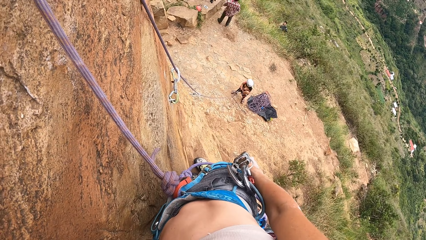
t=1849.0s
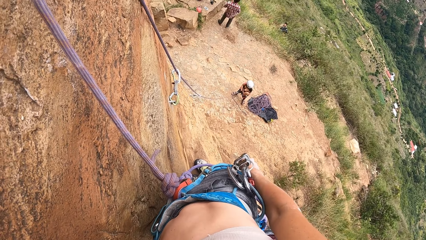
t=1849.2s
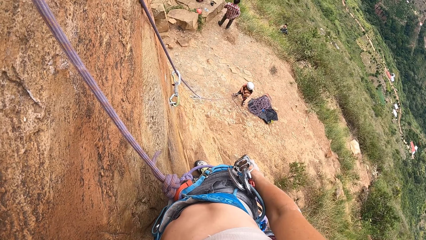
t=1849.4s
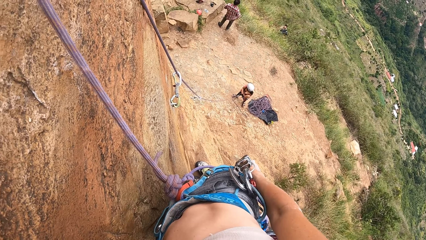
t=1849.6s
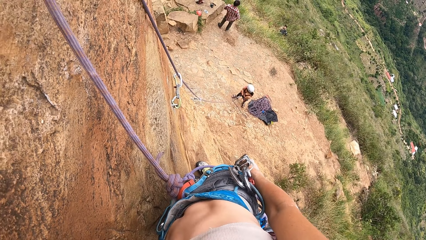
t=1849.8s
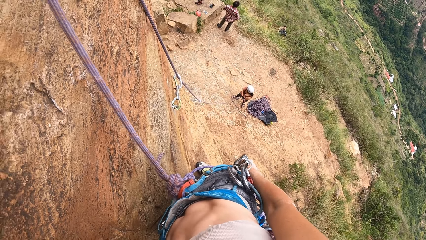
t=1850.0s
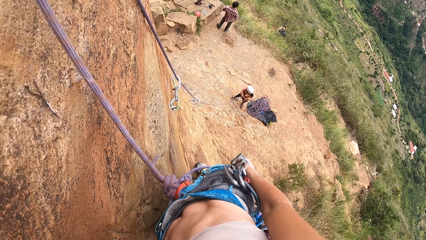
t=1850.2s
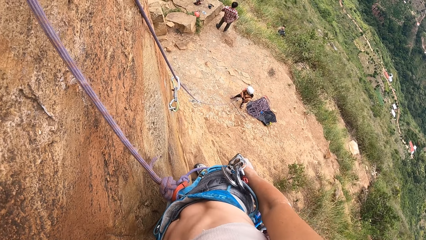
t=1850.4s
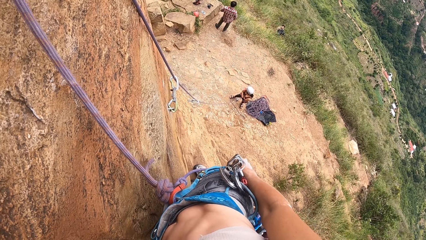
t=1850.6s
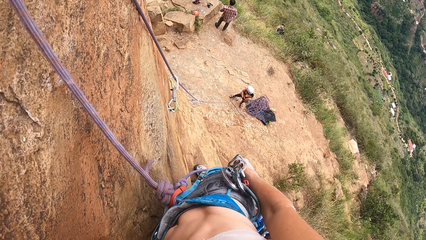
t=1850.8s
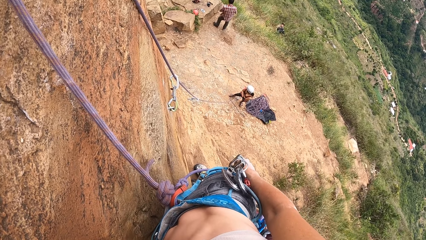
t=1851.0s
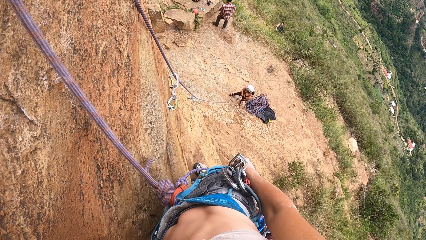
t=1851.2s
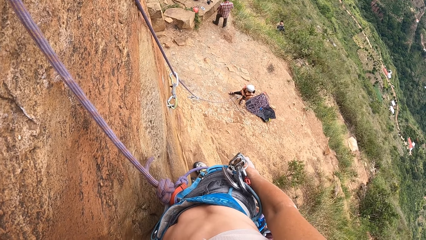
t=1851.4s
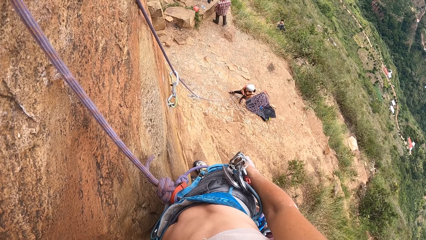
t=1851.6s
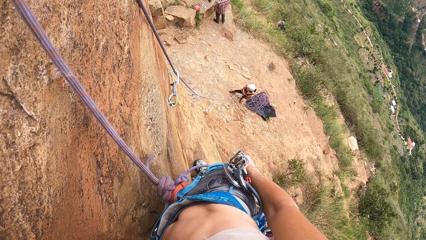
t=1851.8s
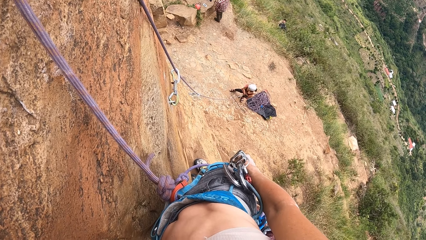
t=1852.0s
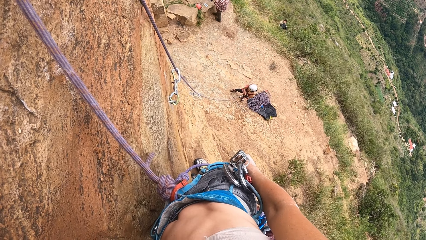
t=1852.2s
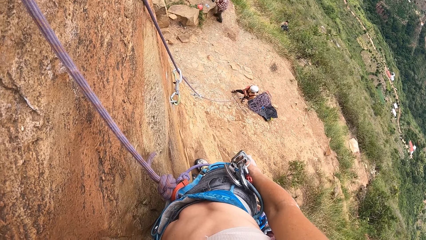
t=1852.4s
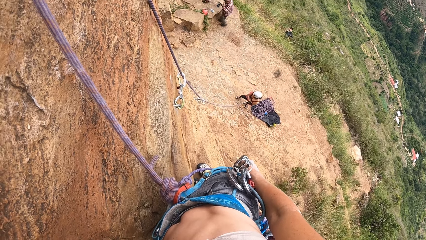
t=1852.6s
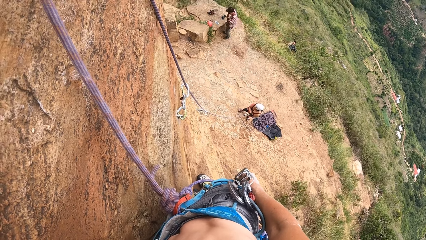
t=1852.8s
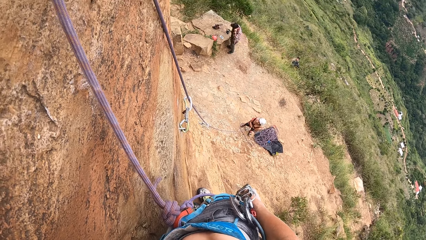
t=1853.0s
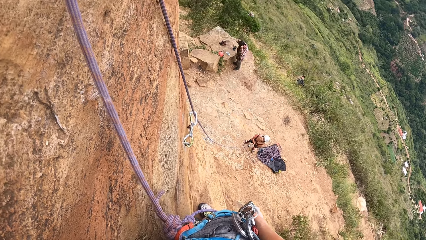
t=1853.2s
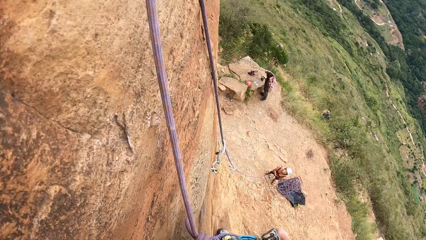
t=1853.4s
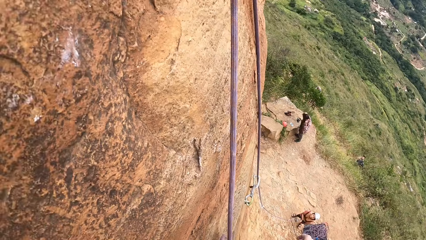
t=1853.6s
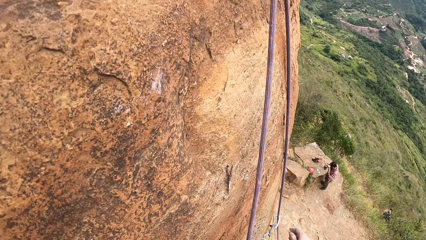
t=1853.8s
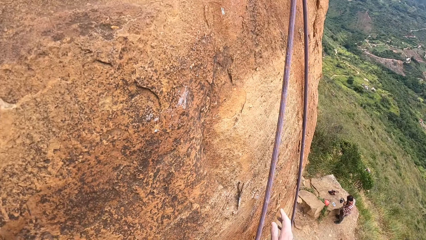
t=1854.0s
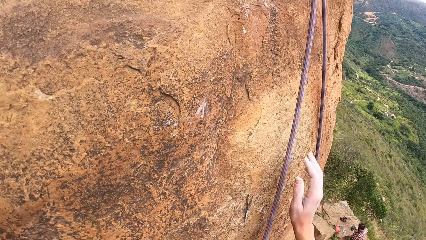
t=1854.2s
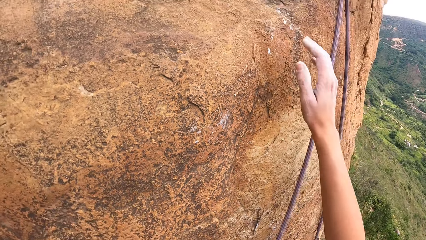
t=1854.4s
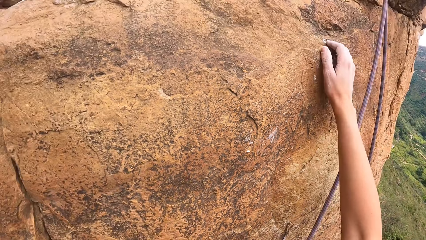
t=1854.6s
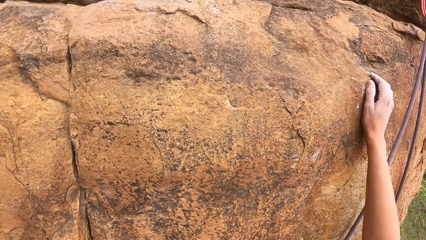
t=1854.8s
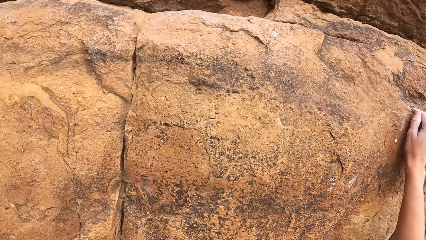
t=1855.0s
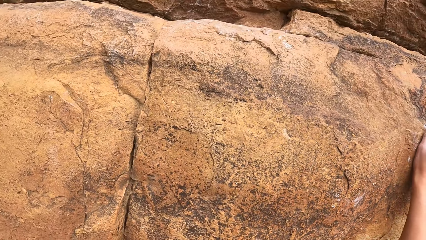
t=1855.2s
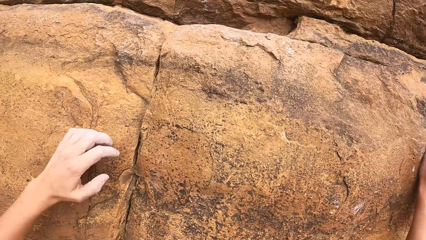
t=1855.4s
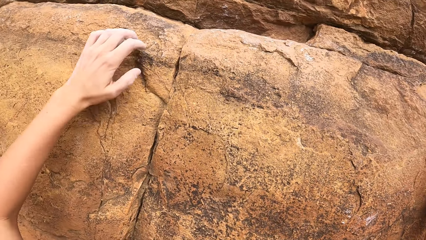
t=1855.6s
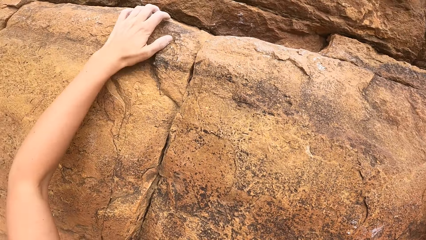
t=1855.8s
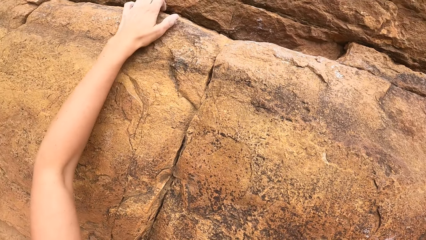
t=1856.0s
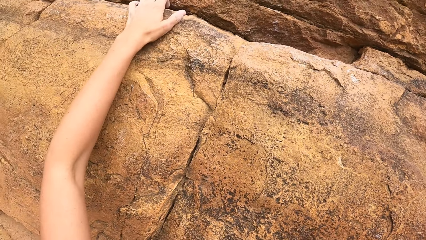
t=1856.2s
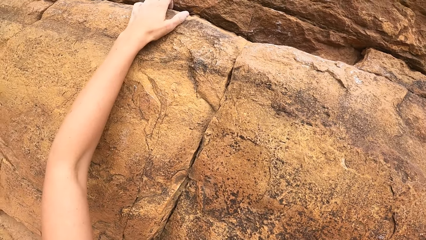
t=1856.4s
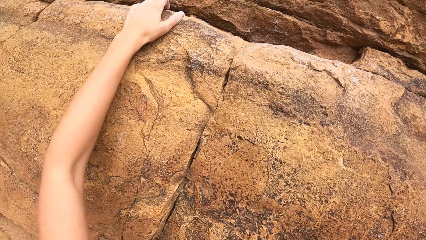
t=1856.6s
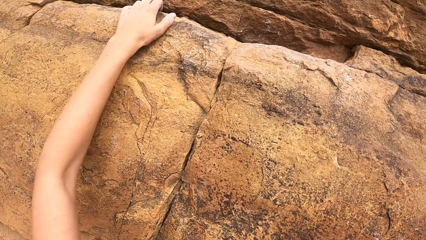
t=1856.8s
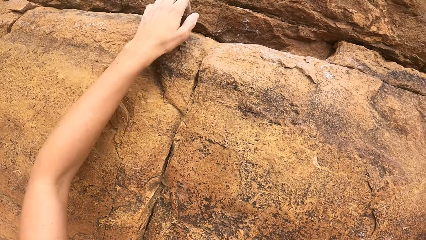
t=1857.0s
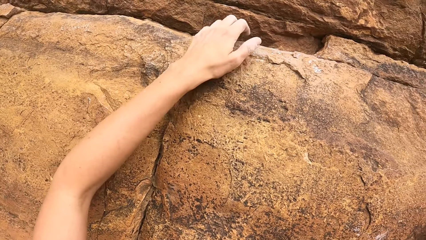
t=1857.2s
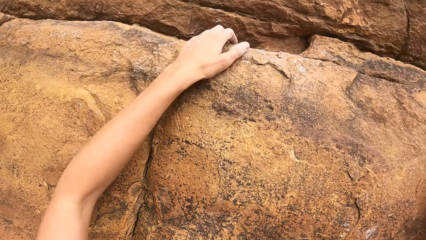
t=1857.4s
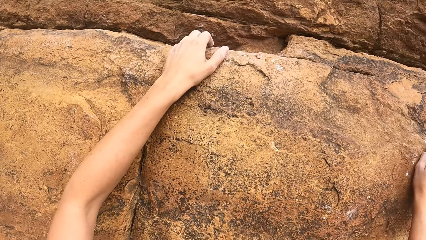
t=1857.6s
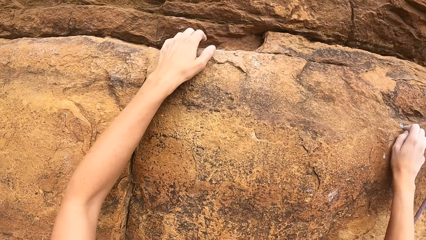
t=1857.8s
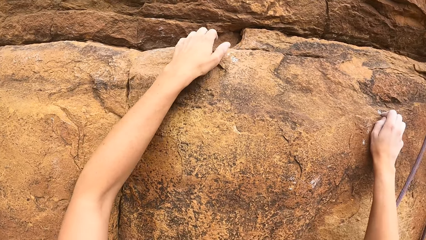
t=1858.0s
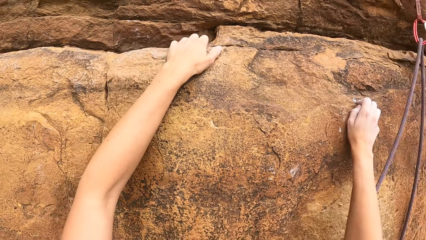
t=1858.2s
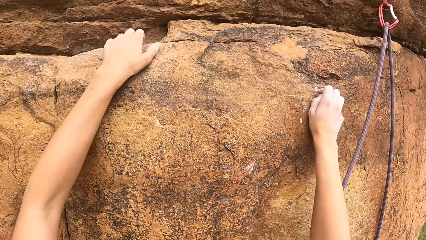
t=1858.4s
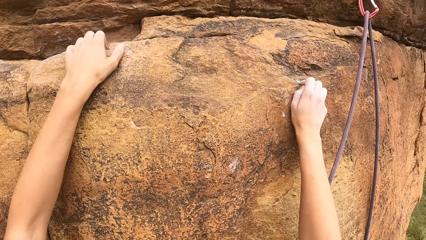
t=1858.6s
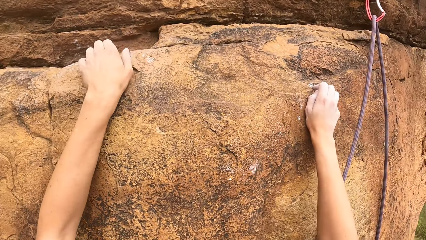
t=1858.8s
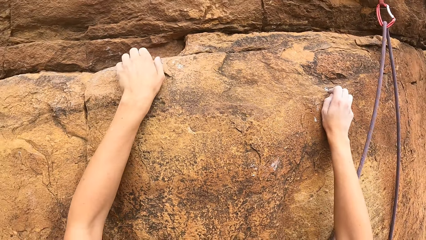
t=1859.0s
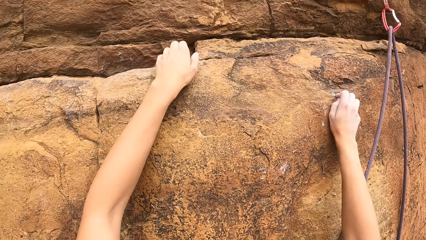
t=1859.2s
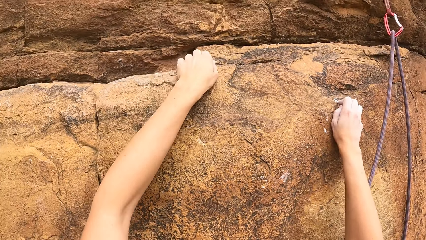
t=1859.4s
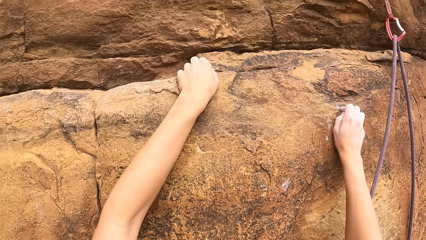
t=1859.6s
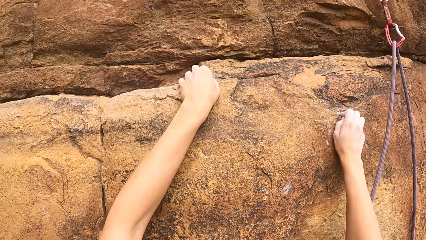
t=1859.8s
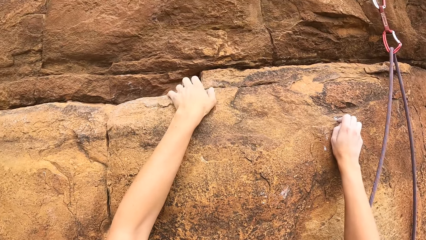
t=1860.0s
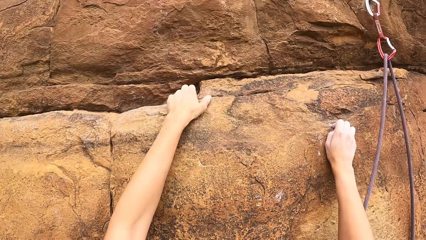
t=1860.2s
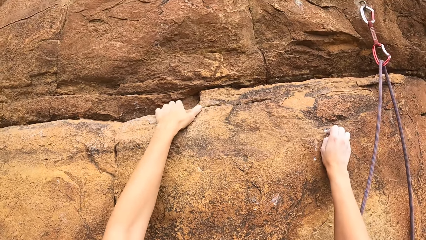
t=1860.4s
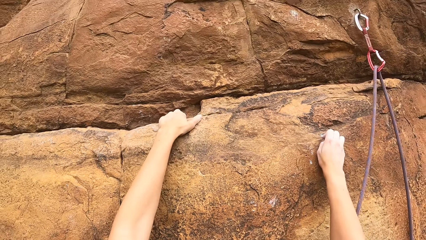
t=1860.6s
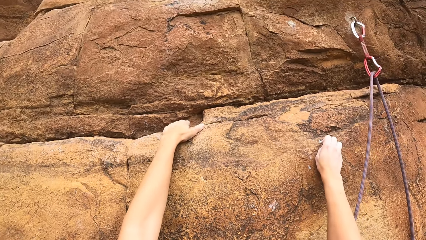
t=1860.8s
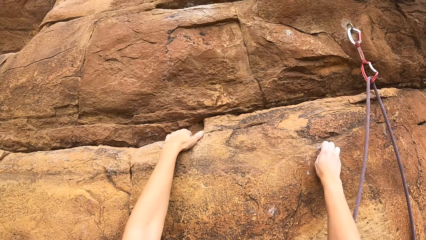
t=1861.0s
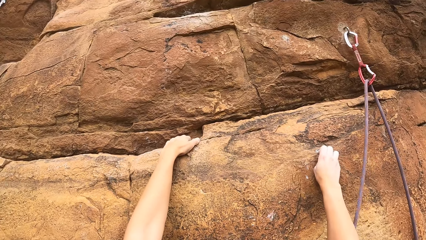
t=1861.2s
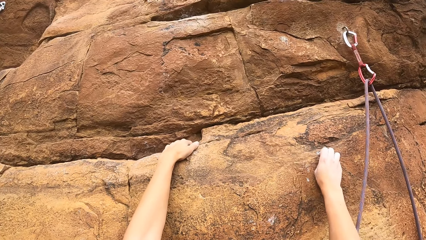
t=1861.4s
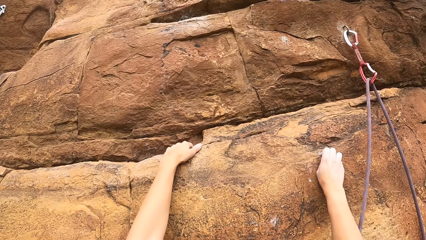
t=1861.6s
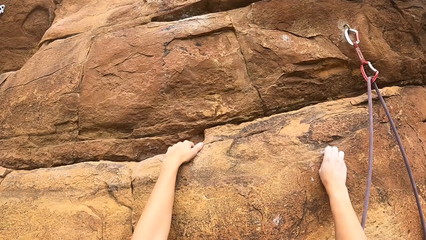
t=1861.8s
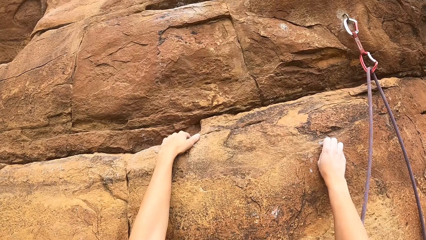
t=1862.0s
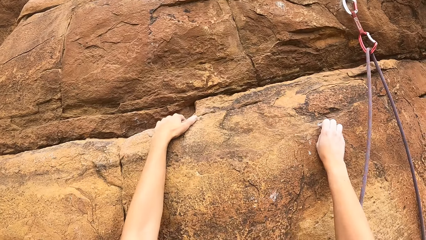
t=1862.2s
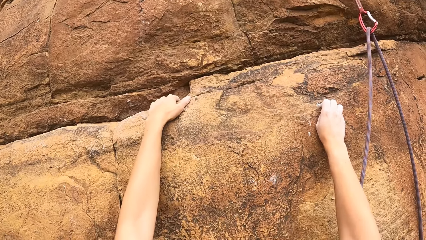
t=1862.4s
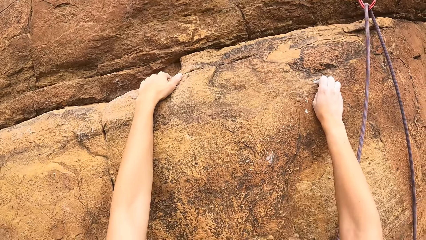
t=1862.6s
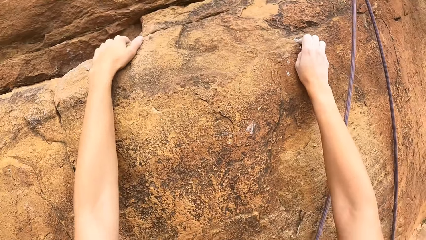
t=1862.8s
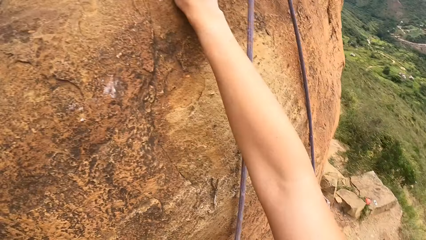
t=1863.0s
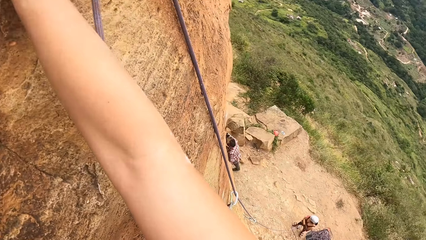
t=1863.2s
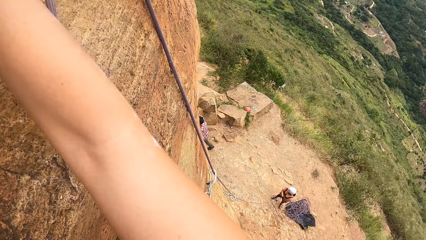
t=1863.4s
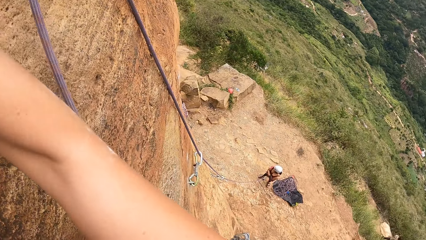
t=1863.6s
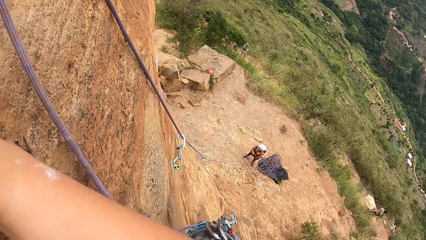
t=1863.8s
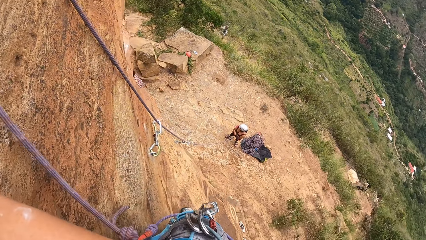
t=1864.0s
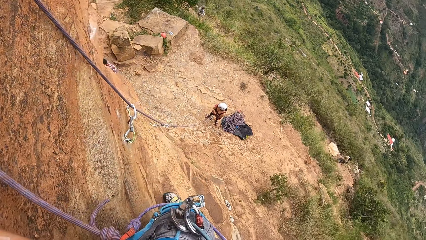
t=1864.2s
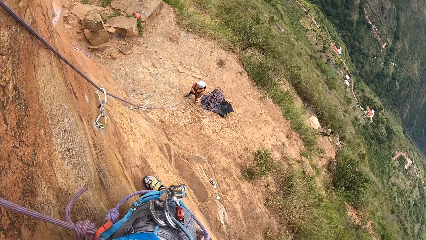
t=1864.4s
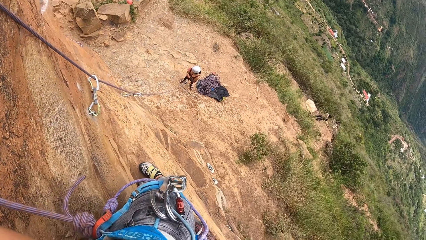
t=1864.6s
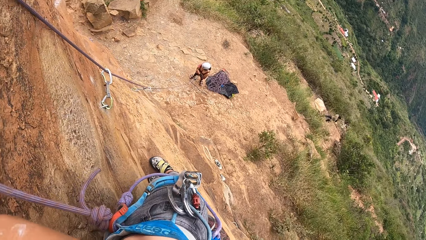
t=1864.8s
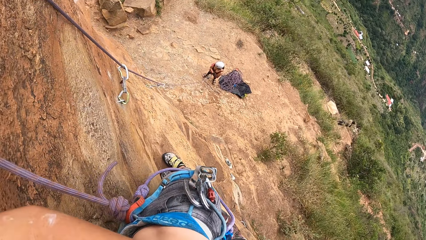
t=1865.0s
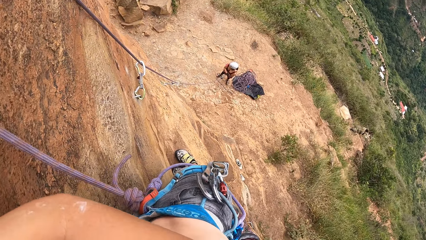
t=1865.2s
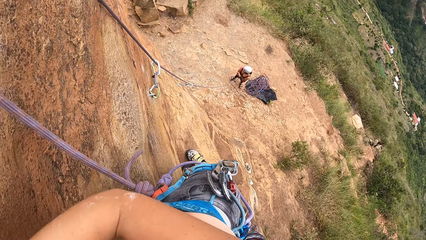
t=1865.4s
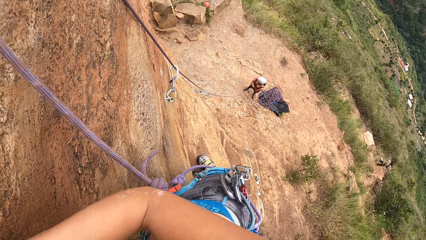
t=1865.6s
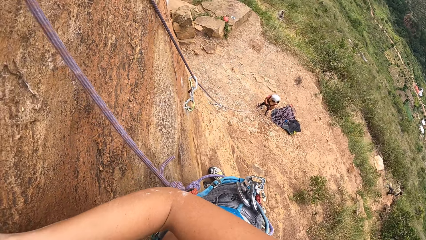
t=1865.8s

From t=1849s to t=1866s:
The camera wearer looks at a person. They hold the rock. They look around the rock. They hold the rock again.
